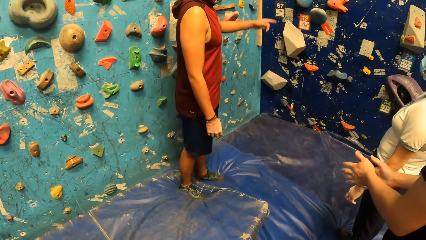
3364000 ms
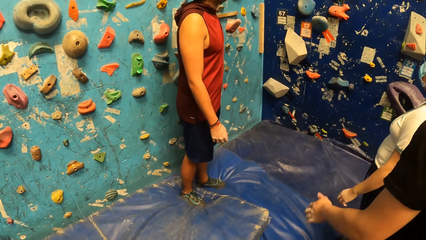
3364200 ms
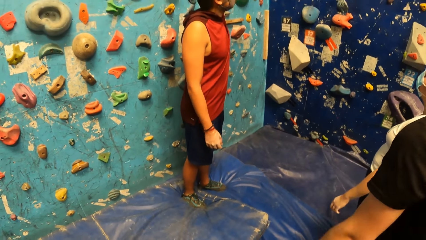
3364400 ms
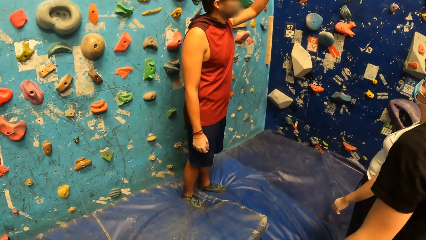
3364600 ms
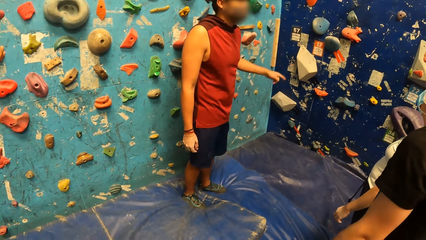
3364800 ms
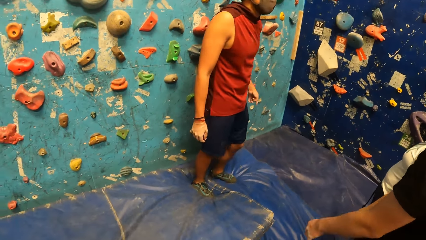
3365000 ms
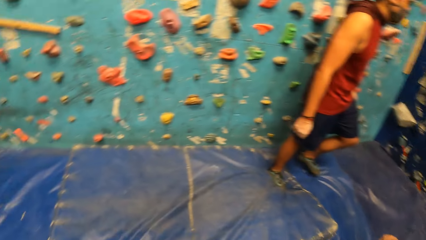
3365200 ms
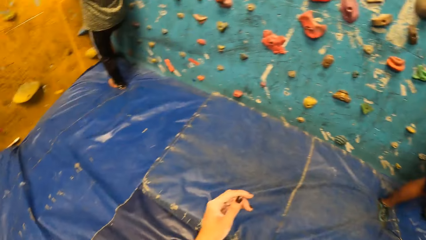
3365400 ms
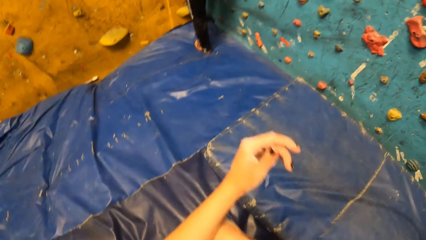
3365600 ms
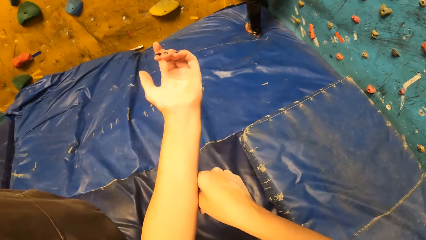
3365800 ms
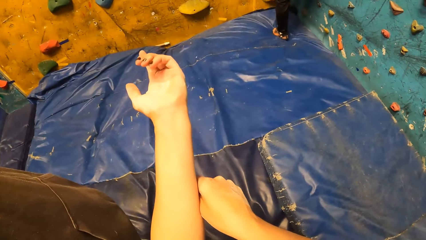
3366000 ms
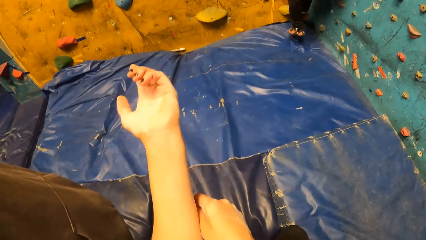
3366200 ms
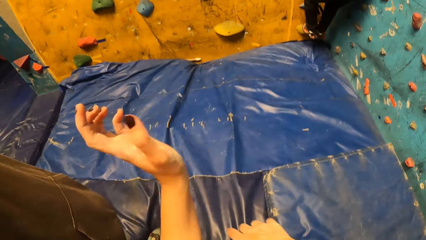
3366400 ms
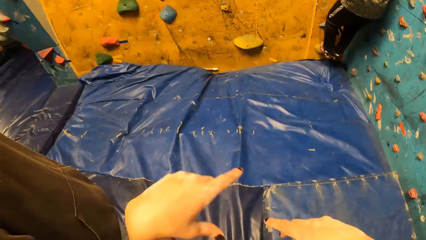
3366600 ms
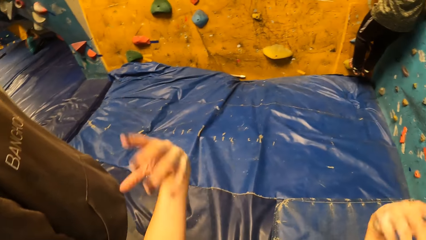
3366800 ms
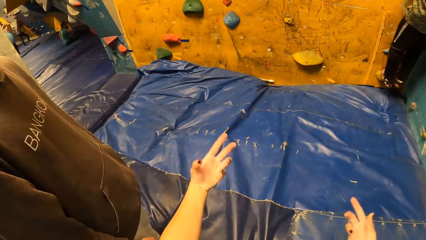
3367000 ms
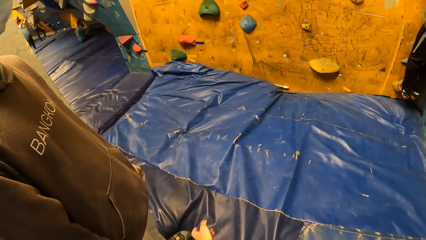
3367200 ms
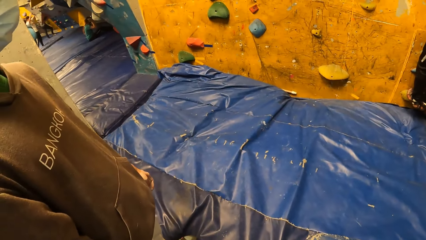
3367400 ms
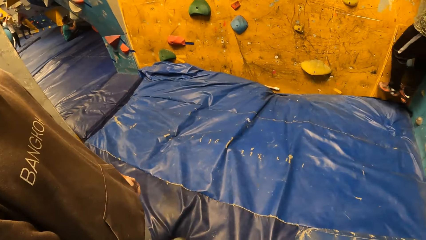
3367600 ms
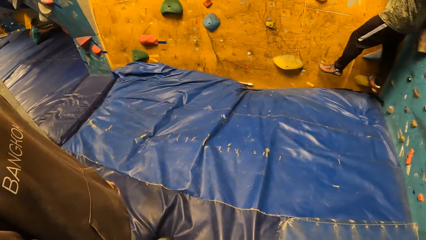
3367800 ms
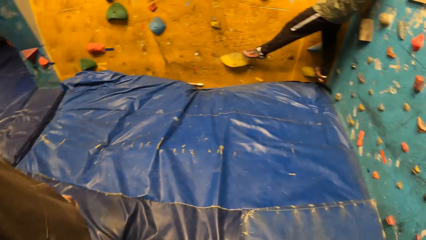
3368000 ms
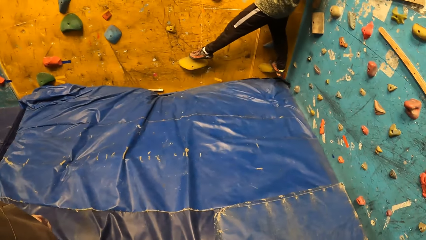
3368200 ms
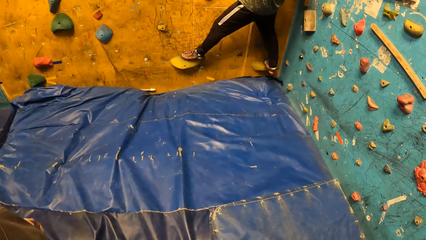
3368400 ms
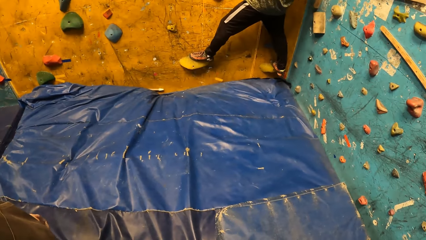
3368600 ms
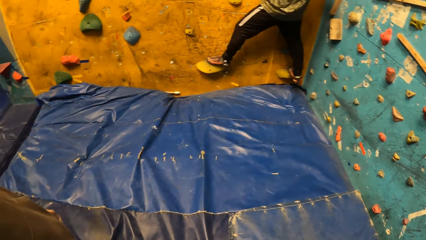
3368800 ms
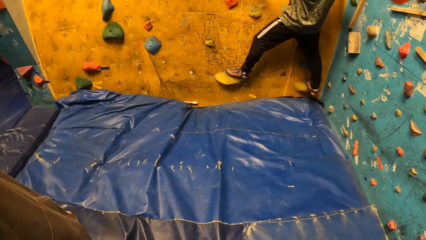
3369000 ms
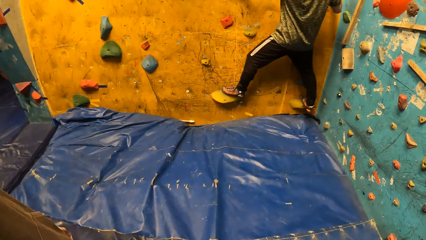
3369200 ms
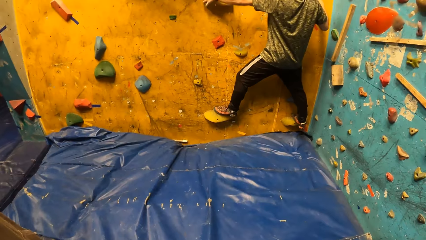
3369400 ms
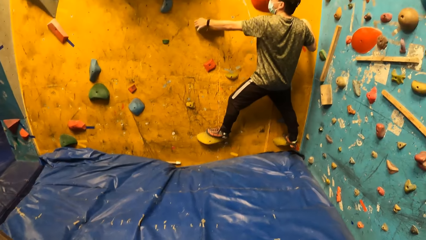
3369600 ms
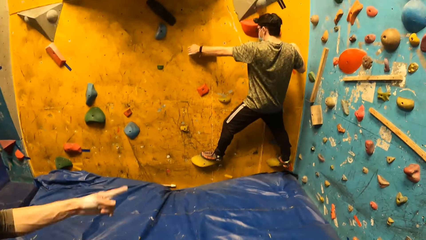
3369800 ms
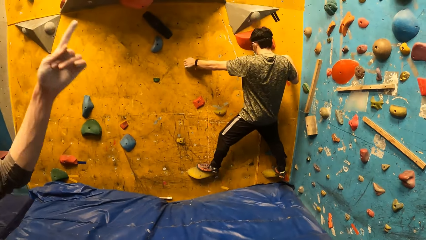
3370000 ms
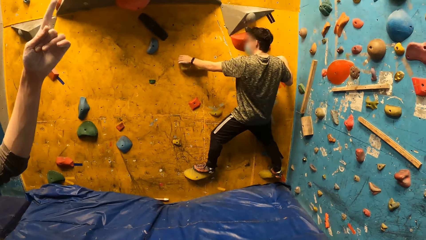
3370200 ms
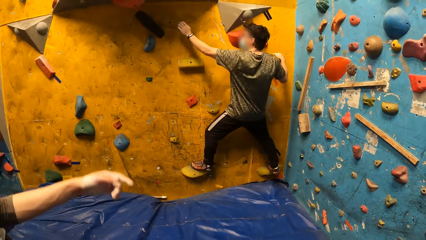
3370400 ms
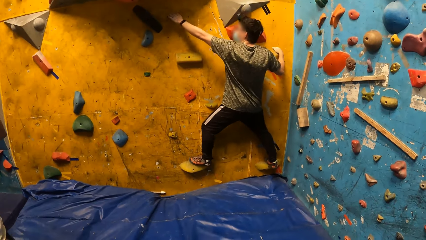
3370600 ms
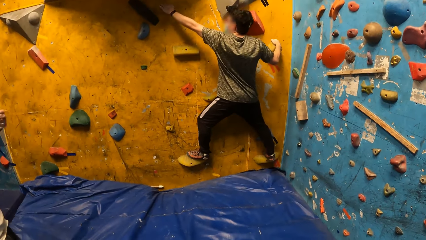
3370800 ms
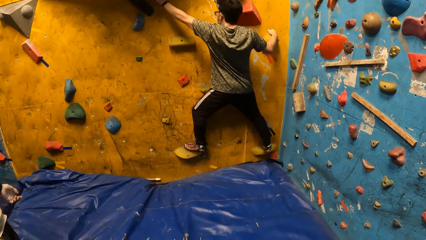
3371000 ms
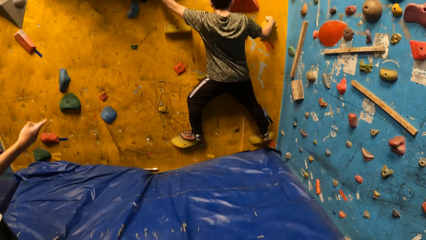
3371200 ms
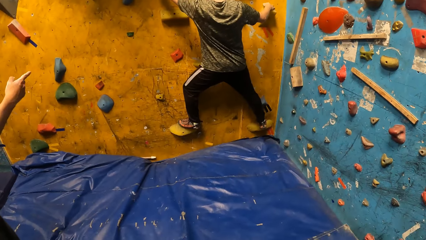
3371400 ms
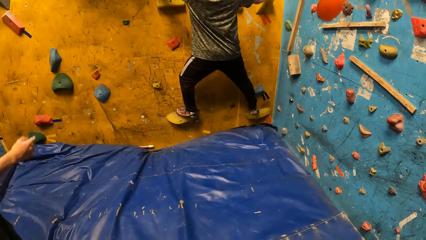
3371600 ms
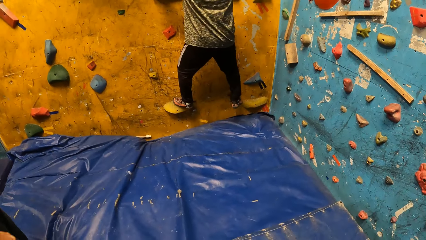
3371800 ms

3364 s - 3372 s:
The man climbs the bouldering wall with the climbing holds on it with his hands and legs.

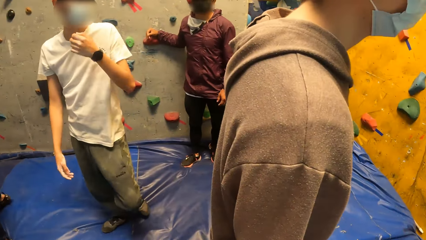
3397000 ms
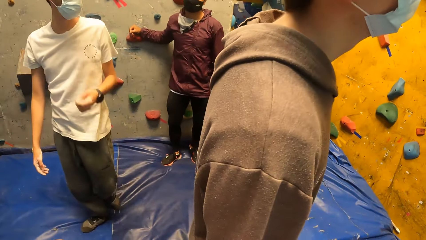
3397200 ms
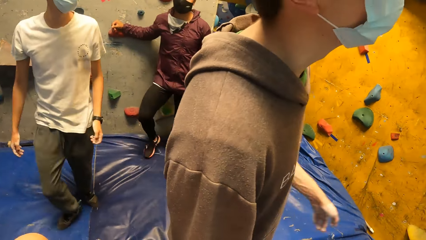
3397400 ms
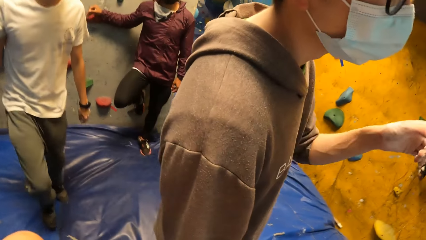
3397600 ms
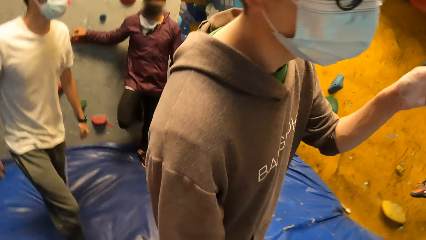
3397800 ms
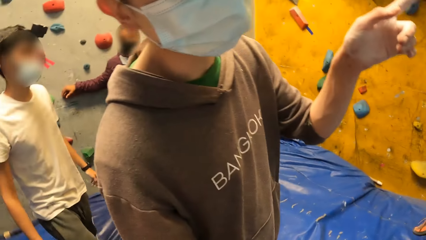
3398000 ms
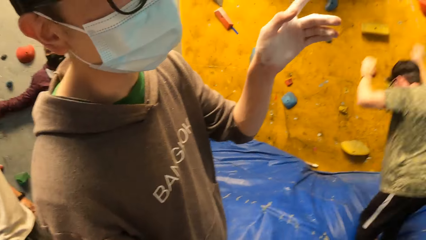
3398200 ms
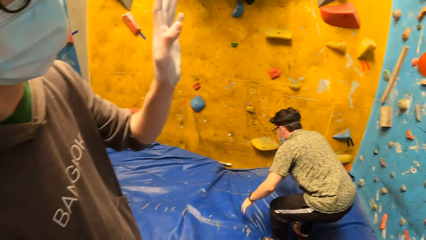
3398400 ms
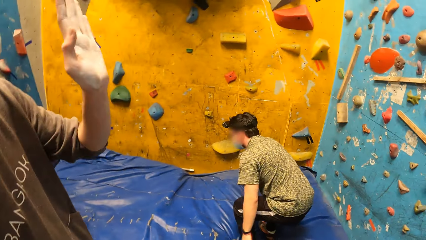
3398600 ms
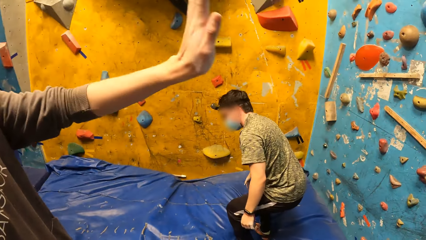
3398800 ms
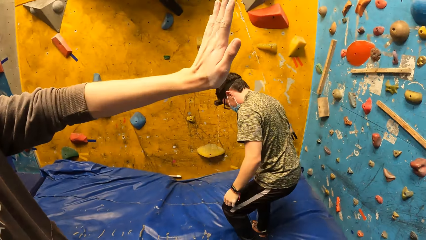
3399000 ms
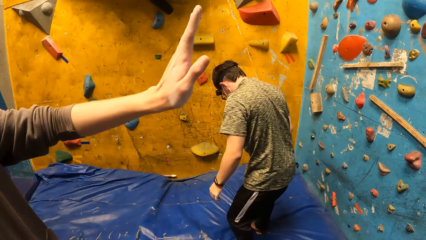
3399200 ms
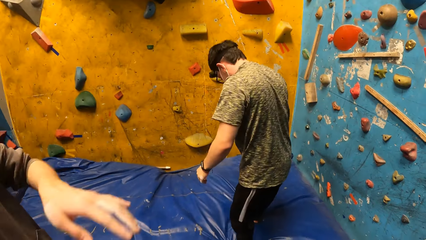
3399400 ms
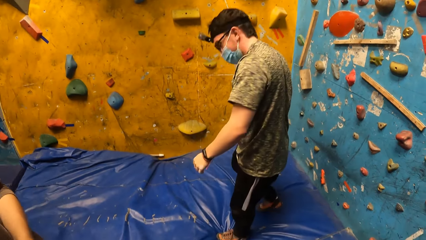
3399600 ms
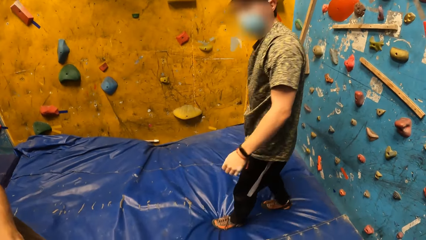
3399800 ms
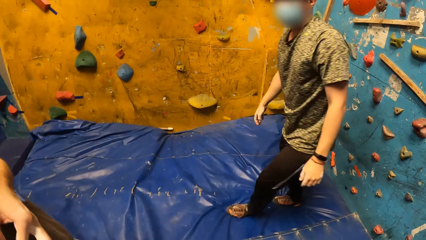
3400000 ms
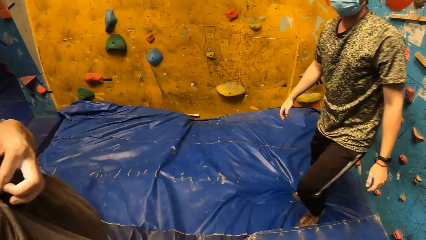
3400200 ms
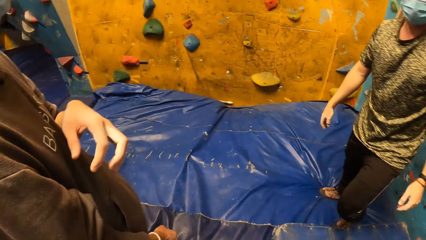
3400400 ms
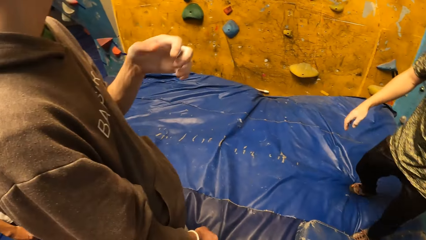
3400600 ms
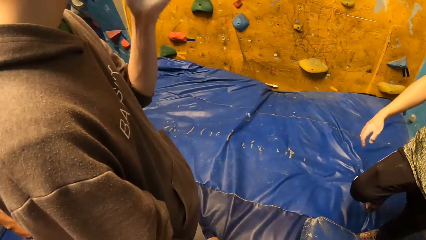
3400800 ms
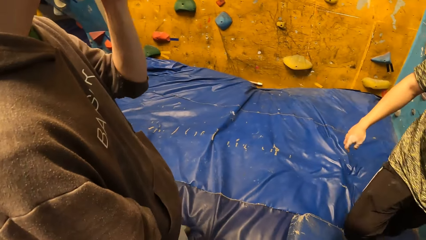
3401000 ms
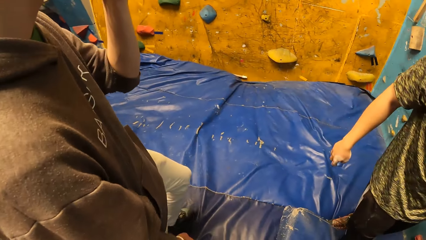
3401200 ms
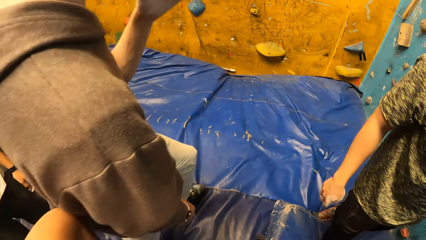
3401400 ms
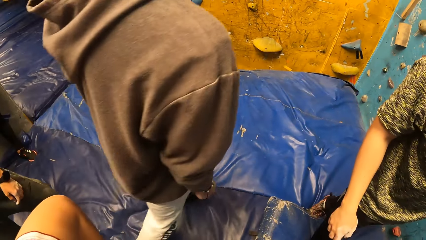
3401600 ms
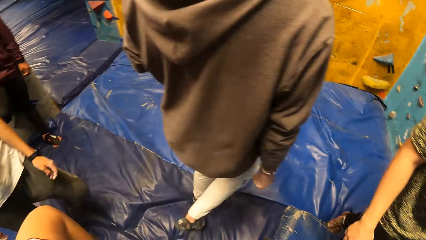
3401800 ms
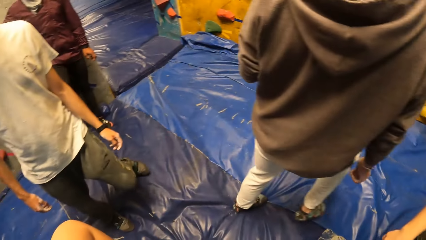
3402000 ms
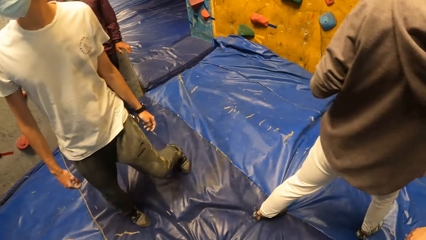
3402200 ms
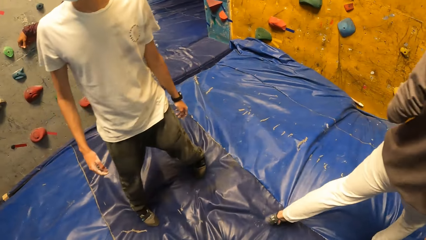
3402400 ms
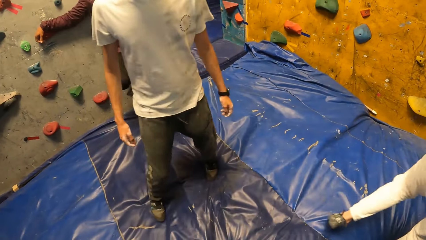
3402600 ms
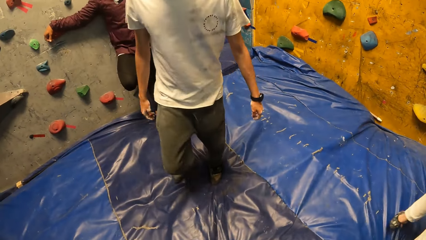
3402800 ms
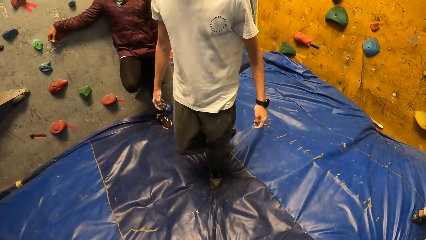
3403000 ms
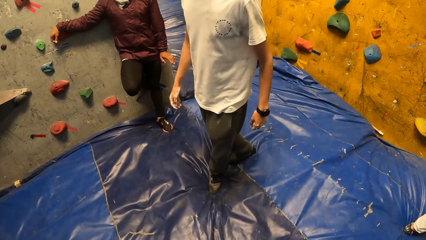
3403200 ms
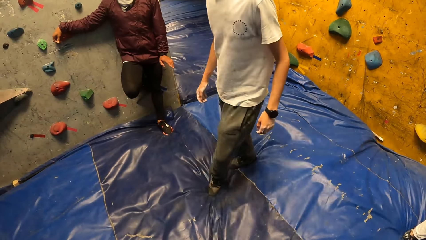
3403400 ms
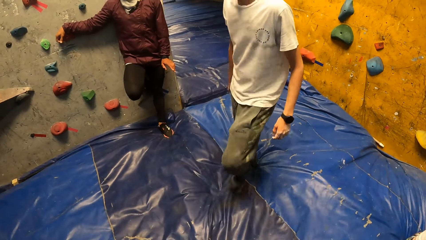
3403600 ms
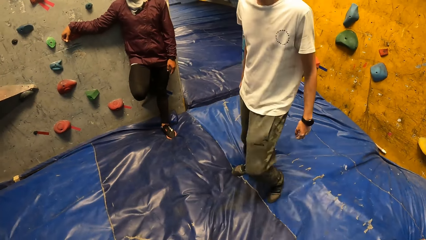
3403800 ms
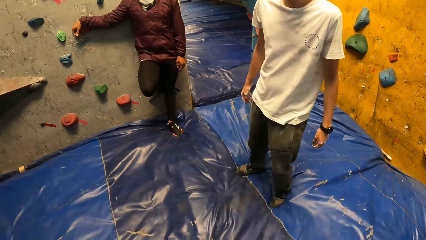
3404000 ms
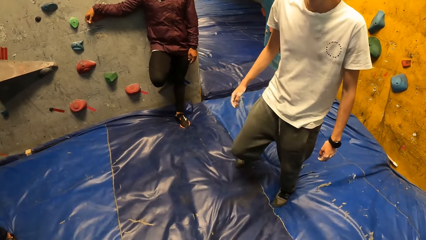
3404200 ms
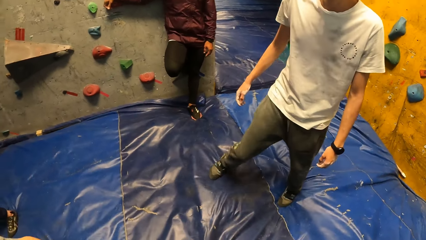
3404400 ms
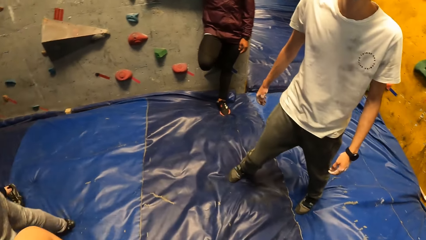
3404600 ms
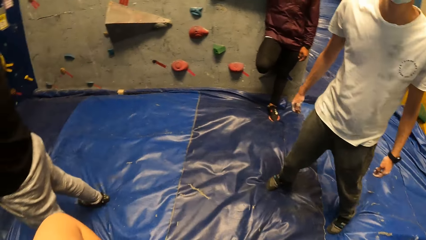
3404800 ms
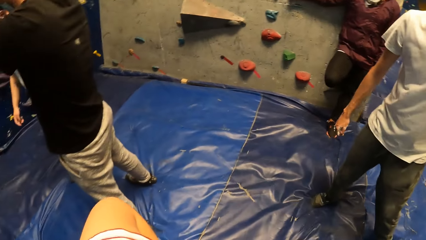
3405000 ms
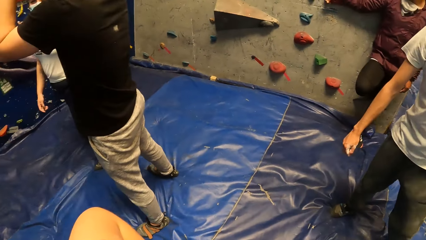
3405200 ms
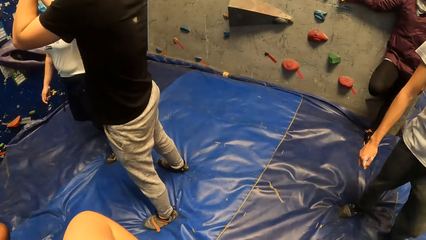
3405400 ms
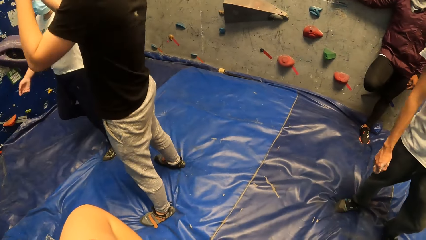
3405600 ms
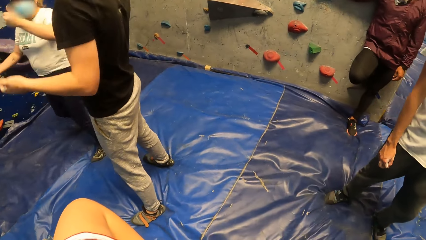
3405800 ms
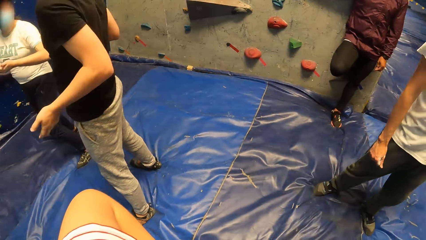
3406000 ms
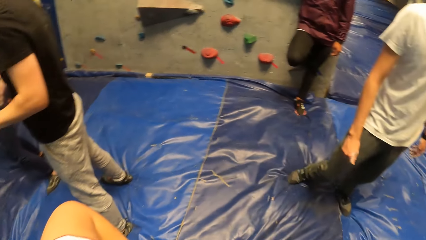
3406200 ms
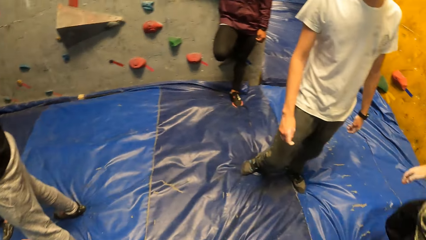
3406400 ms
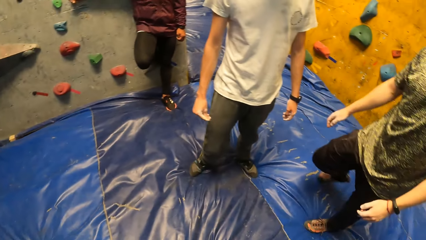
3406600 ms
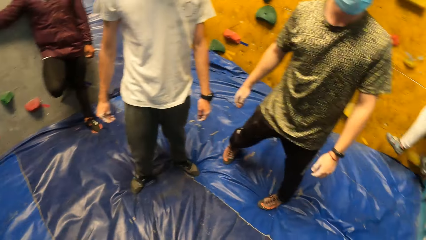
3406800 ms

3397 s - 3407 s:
The man jumps down on the bouldering mat.
